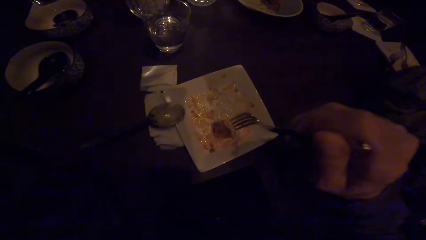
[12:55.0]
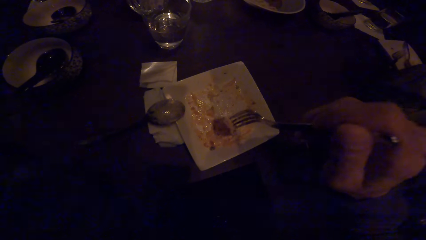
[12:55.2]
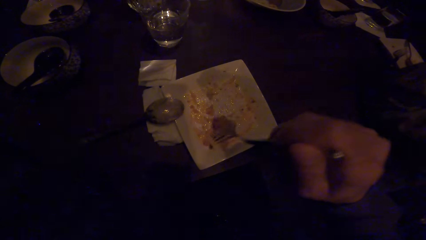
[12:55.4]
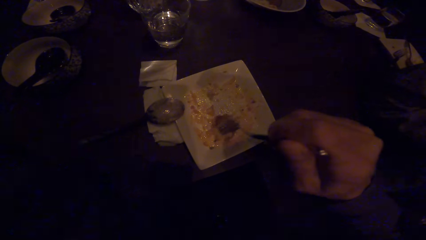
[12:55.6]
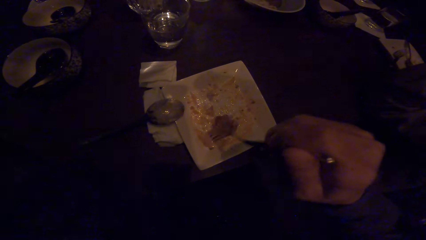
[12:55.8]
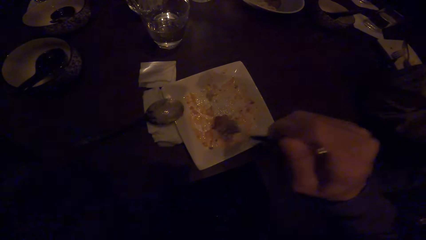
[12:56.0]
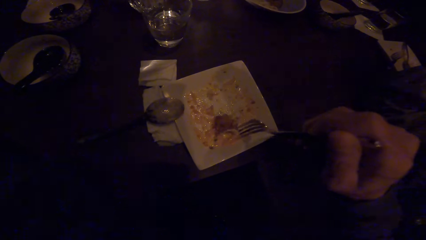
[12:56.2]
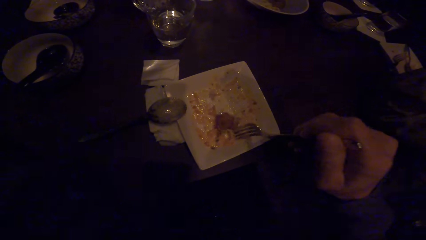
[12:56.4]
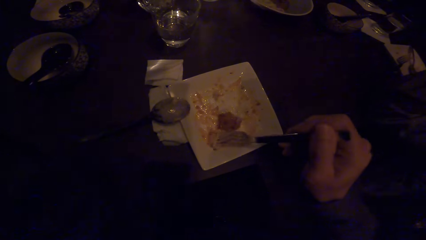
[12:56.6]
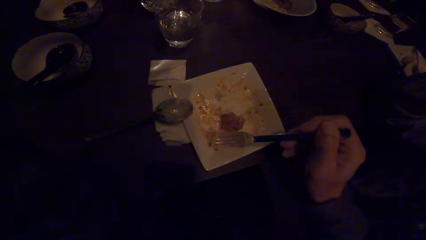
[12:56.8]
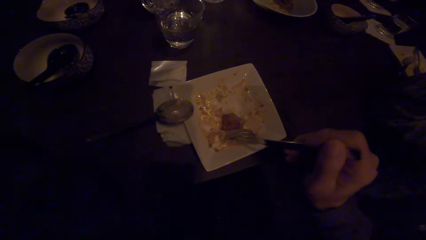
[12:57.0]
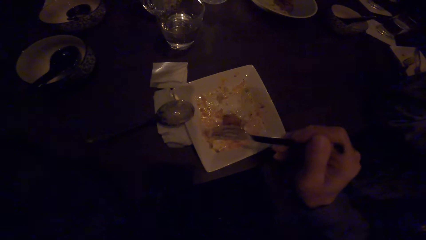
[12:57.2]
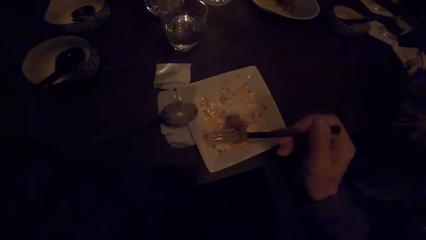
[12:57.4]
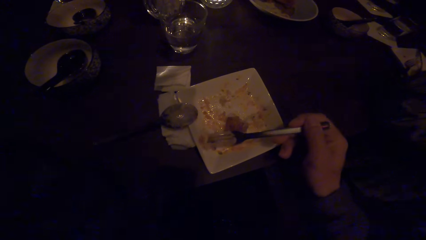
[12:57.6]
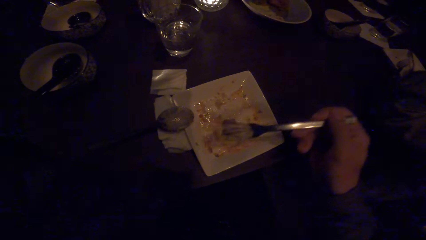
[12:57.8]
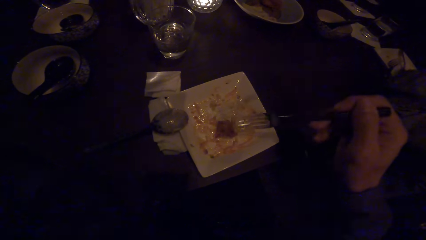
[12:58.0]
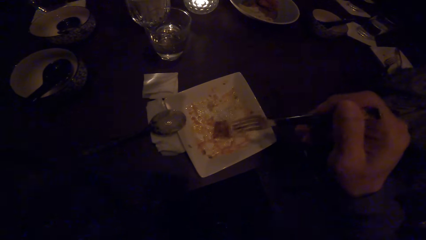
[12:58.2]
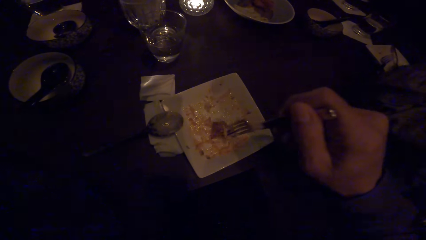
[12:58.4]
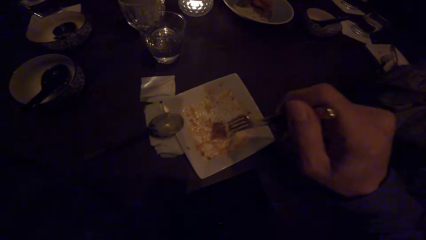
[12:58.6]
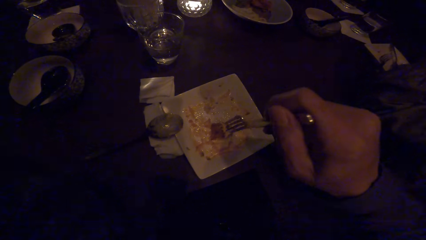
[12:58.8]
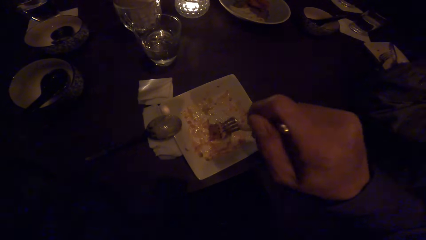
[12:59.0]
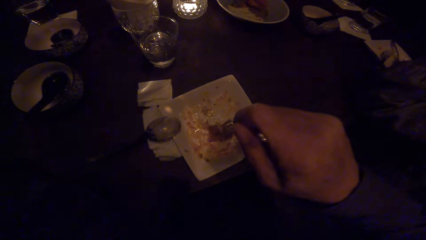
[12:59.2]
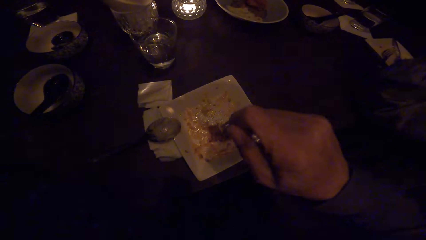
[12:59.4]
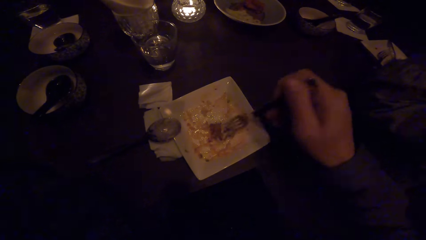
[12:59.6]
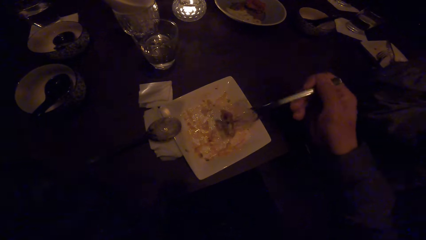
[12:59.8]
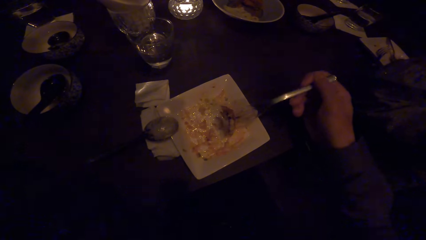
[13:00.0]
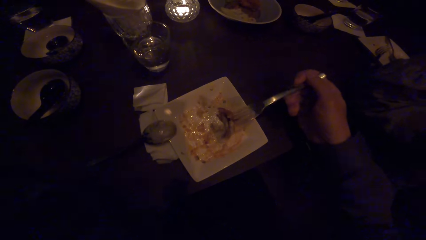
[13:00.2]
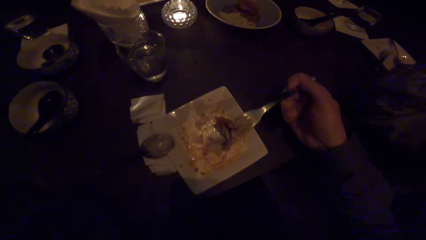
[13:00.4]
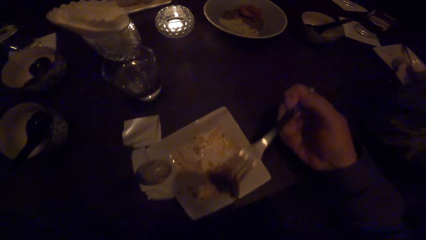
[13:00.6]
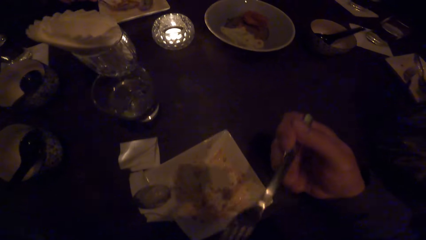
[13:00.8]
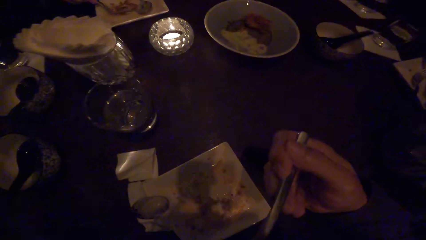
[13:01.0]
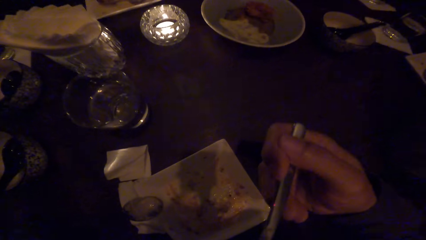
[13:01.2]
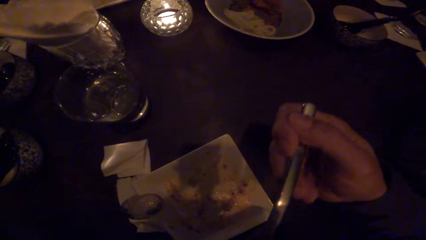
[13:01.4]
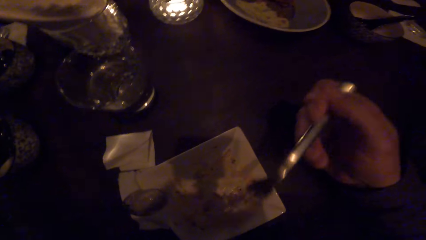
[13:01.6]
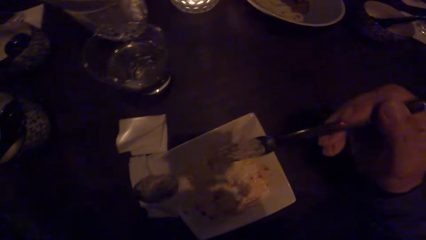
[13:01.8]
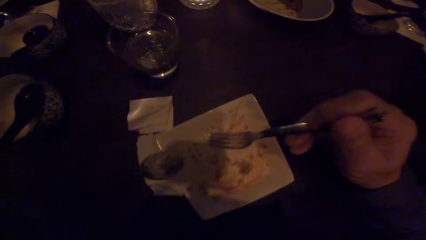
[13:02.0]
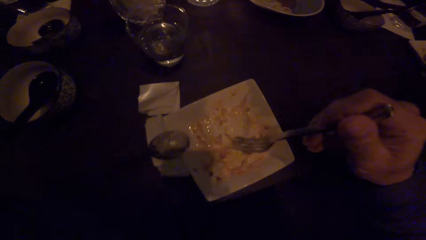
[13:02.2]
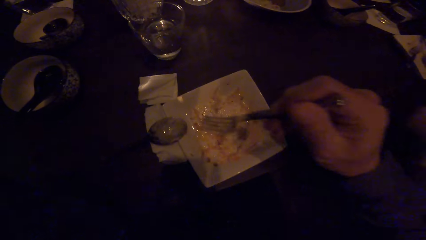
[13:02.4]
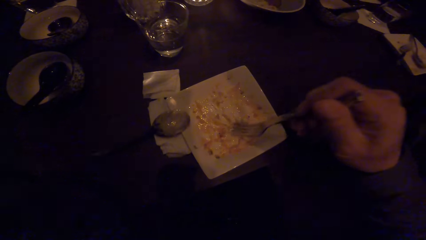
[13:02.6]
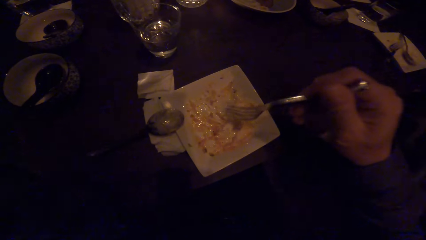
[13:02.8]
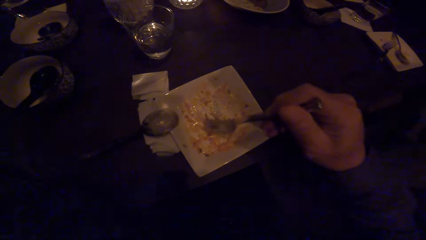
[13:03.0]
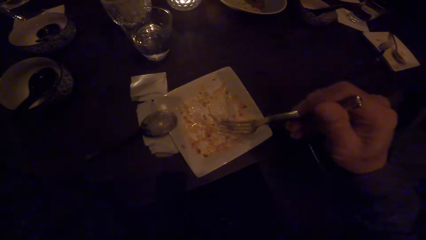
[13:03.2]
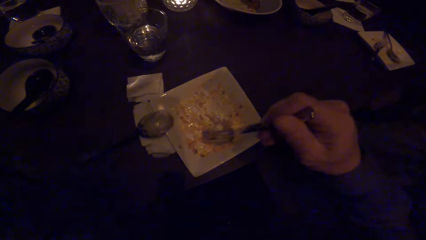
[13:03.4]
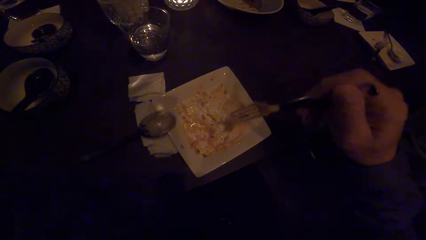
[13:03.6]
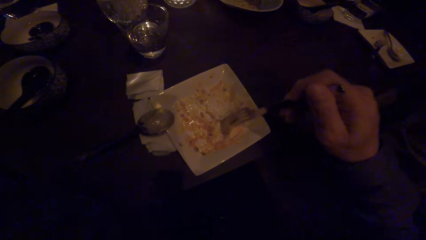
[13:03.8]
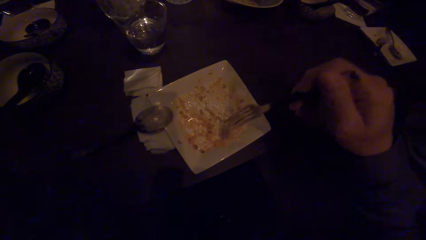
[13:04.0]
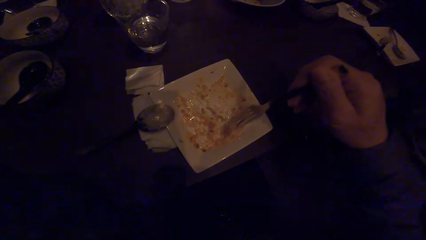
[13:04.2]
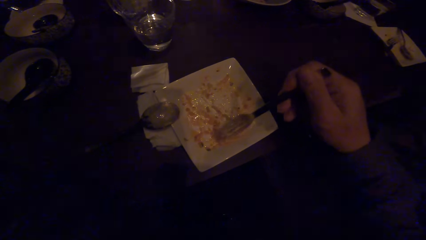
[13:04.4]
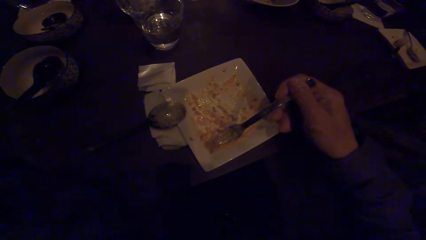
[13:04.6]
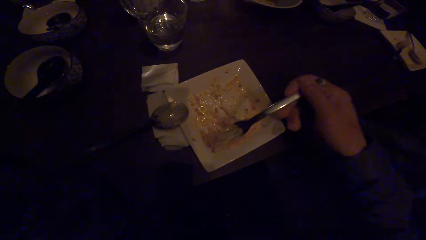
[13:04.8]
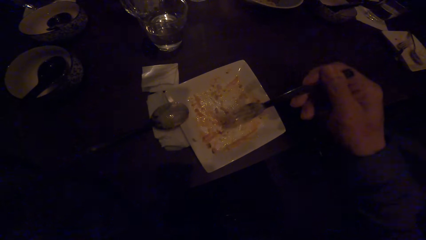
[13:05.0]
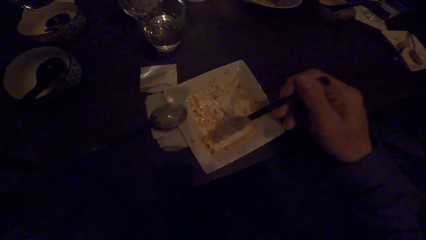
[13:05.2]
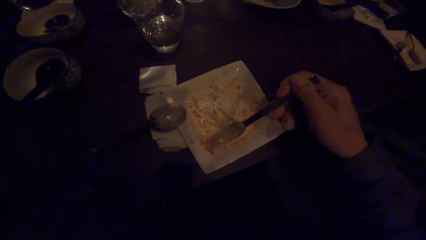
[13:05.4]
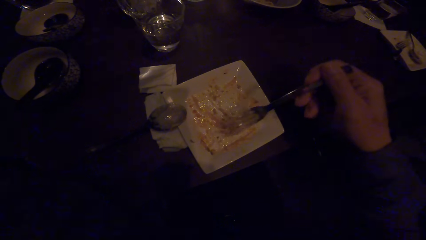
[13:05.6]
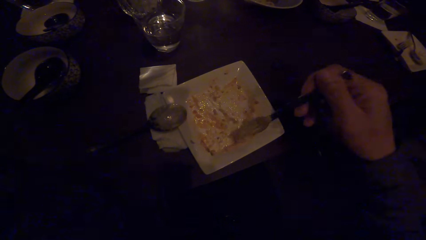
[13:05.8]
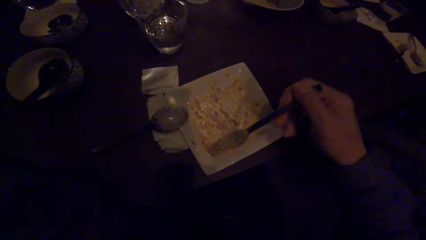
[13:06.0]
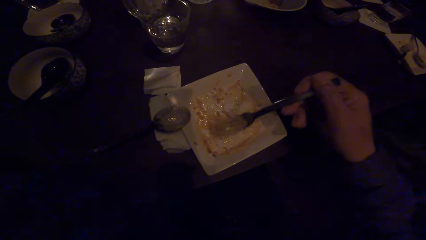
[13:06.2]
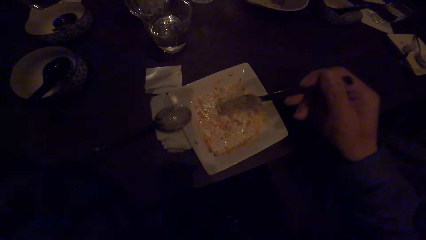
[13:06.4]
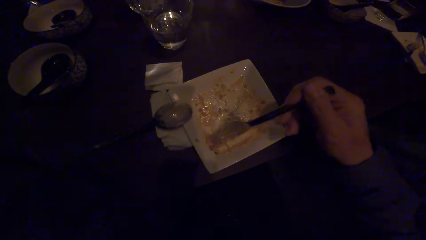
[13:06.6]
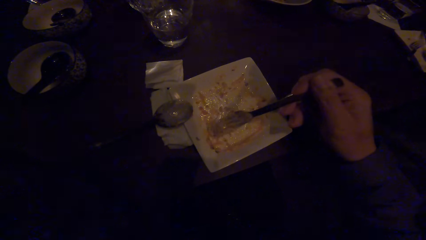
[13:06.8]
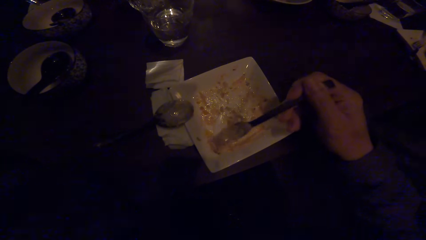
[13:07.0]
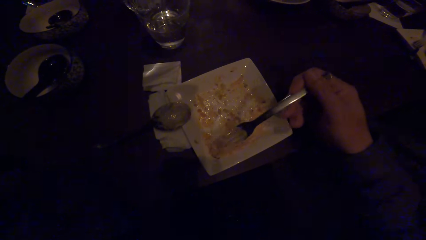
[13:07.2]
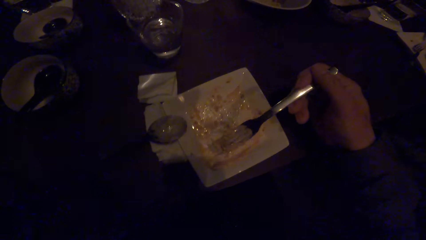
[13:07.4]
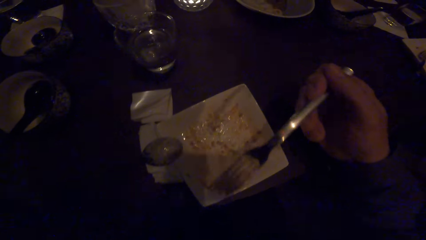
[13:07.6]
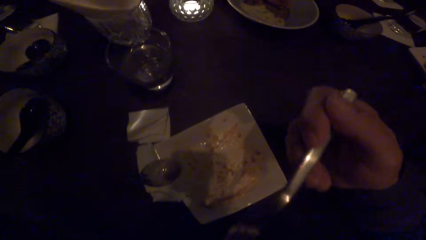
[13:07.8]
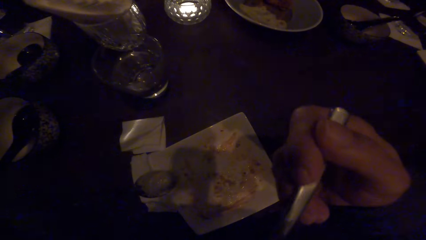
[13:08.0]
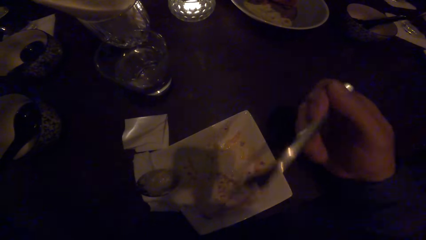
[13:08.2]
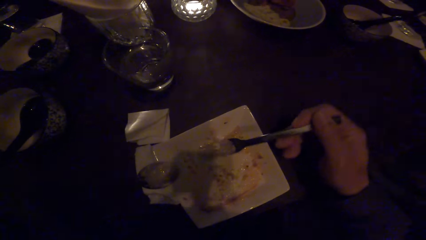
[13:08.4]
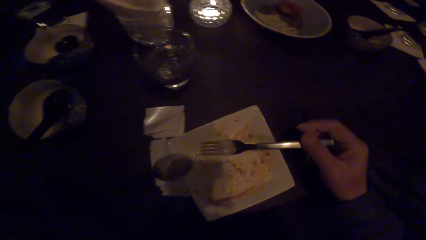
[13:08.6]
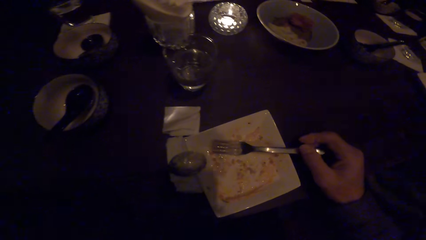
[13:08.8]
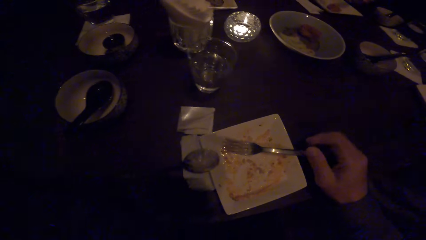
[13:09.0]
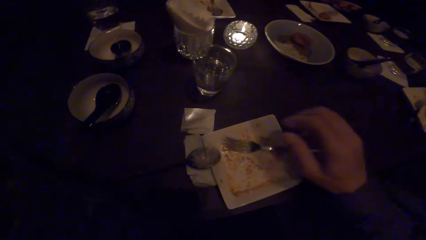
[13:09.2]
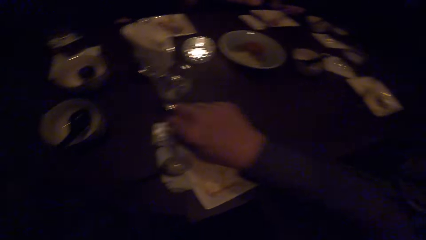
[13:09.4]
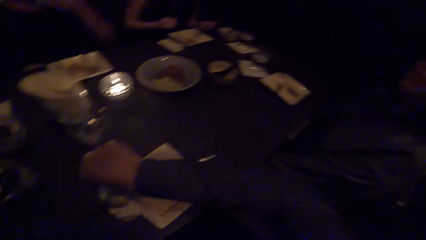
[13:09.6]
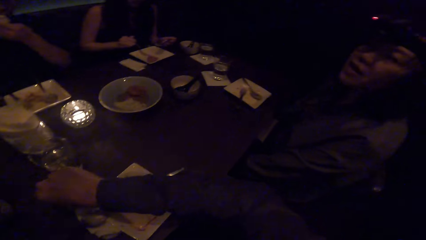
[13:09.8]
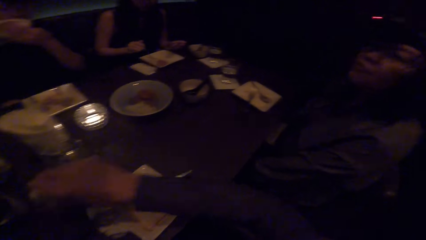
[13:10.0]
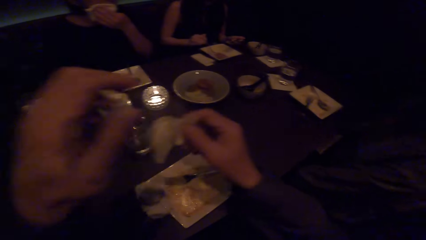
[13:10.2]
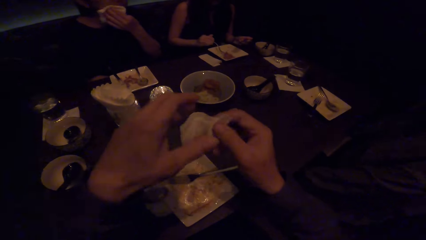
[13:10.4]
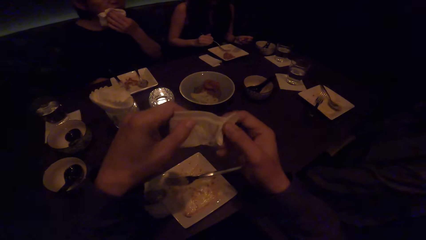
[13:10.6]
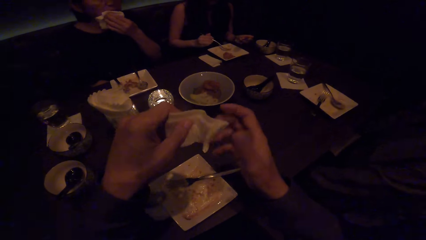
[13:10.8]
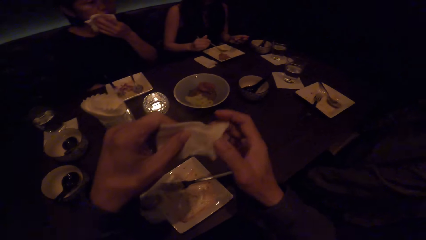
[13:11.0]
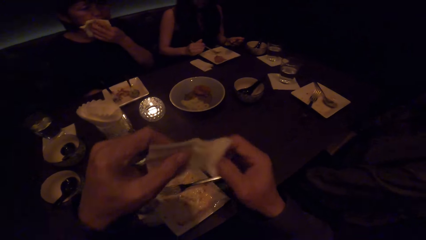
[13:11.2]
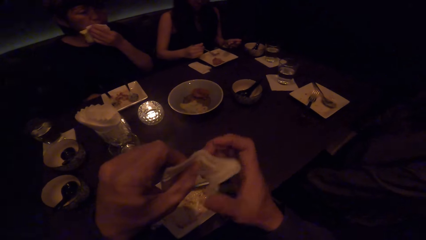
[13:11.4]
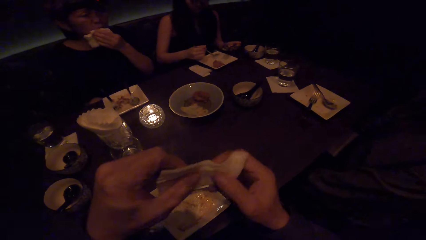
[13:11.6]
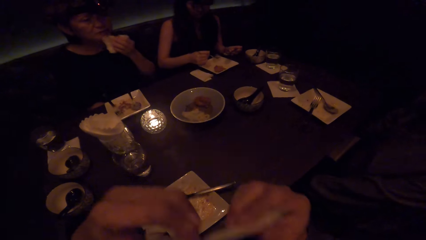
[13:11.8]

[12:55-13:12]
The camera wearer puts the food in his mouth with the spoon. He scoops food with the fork. He puts the food in his mouth with the spoon. He drops the fork on his plate. A woman wipes her mouth with a tissue paper. The camera wearer picks up a tissue paper on the table with his right hand.
